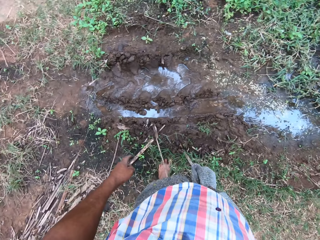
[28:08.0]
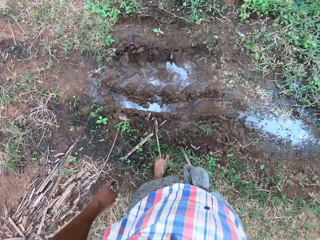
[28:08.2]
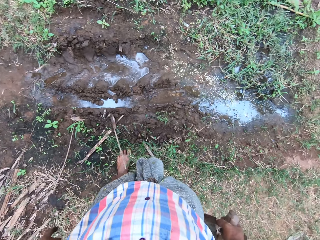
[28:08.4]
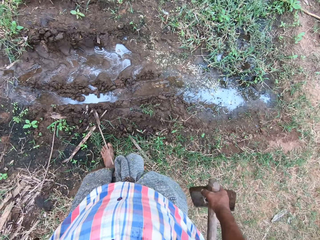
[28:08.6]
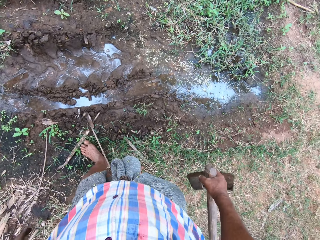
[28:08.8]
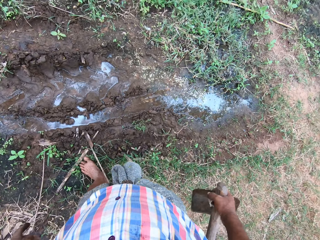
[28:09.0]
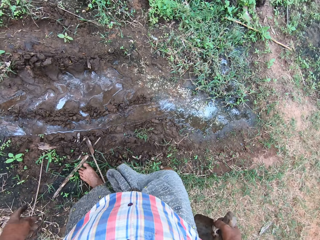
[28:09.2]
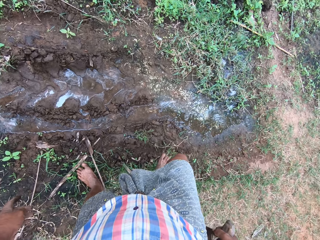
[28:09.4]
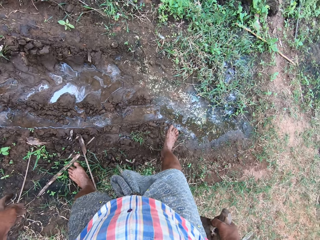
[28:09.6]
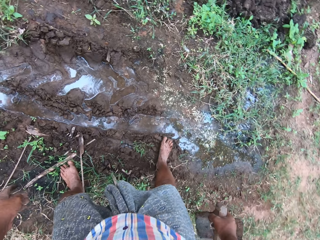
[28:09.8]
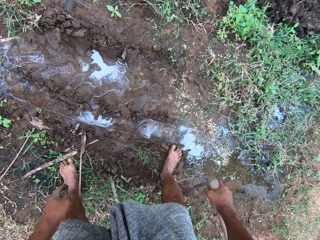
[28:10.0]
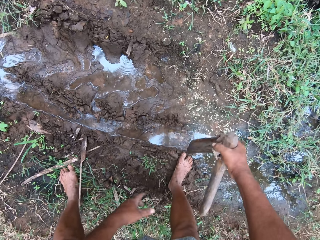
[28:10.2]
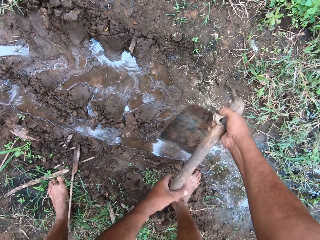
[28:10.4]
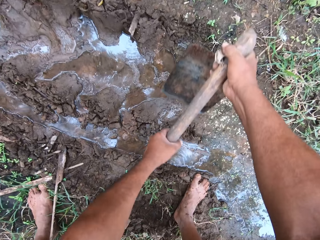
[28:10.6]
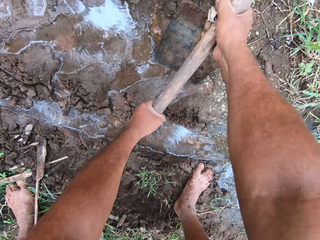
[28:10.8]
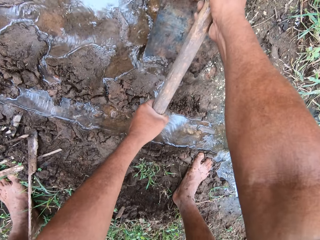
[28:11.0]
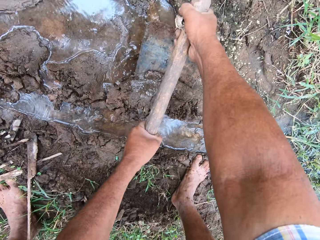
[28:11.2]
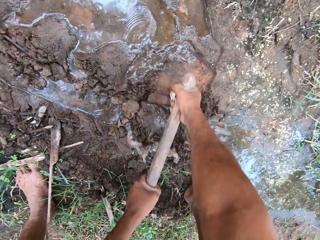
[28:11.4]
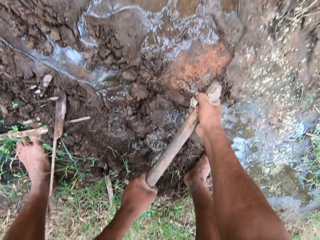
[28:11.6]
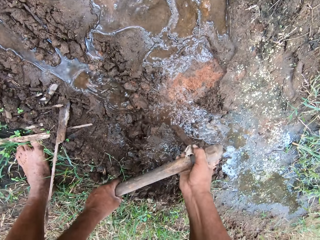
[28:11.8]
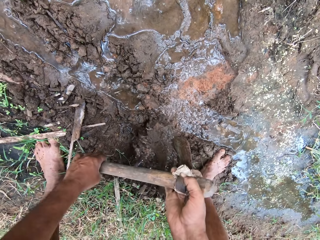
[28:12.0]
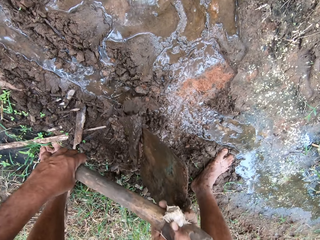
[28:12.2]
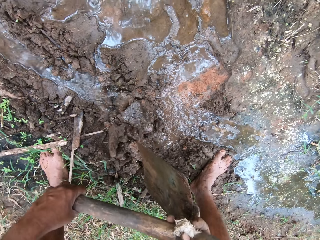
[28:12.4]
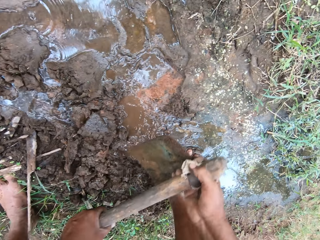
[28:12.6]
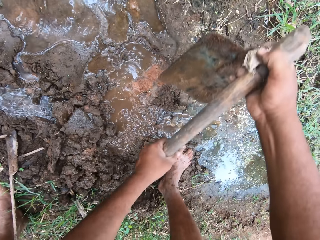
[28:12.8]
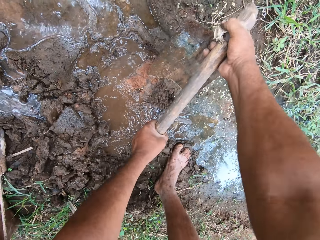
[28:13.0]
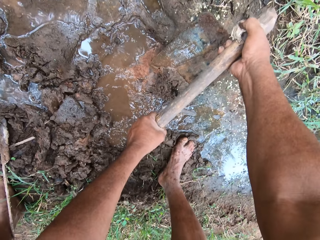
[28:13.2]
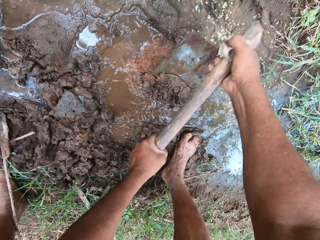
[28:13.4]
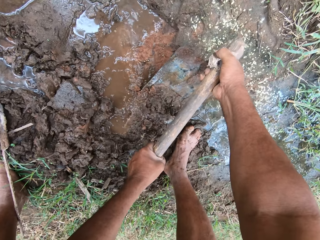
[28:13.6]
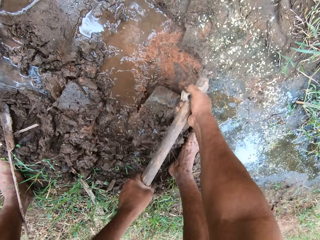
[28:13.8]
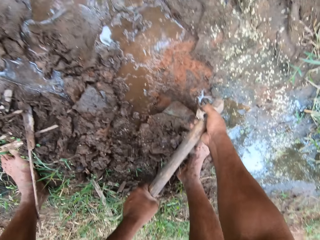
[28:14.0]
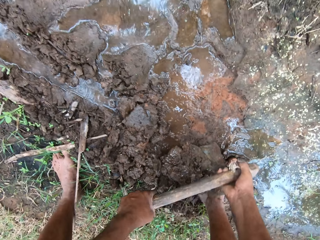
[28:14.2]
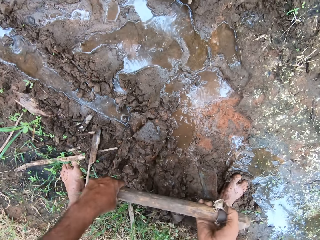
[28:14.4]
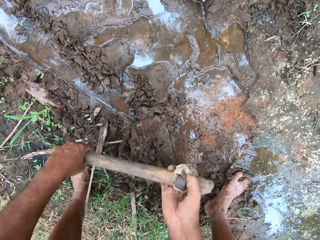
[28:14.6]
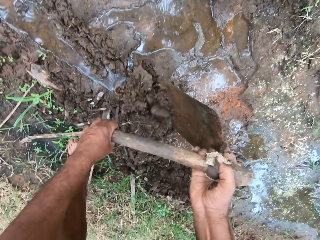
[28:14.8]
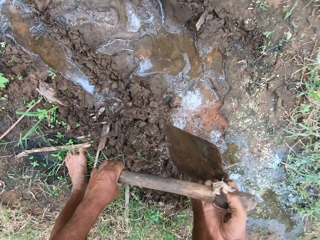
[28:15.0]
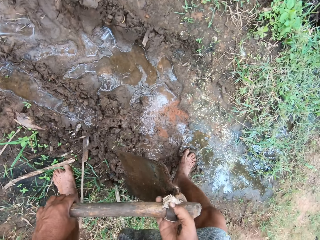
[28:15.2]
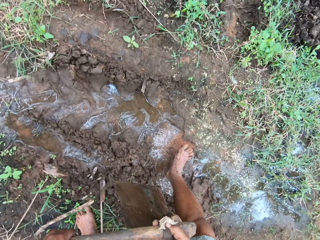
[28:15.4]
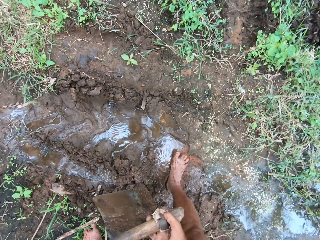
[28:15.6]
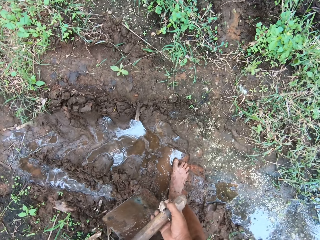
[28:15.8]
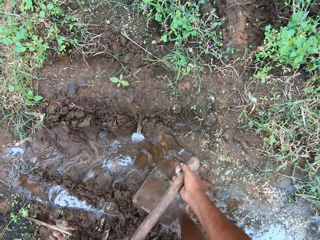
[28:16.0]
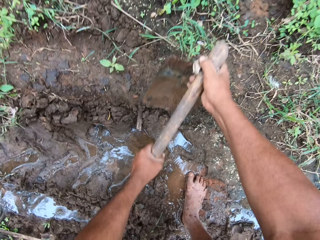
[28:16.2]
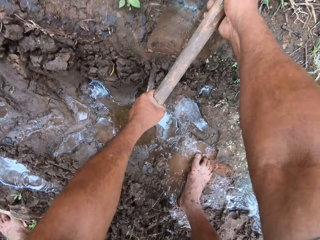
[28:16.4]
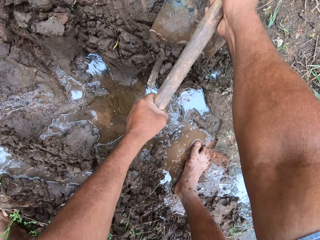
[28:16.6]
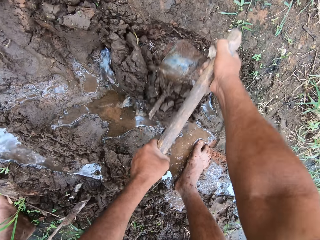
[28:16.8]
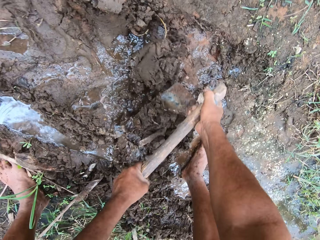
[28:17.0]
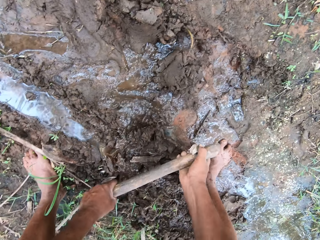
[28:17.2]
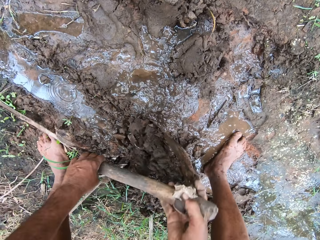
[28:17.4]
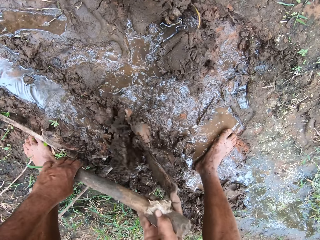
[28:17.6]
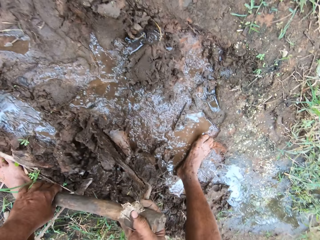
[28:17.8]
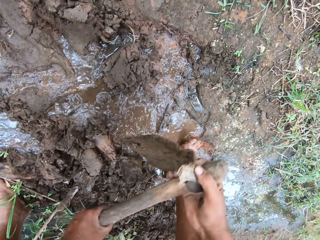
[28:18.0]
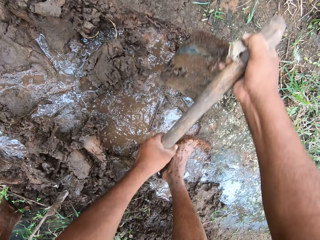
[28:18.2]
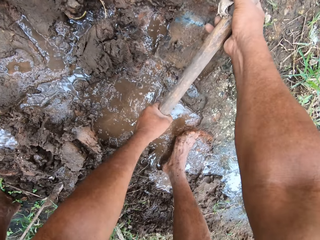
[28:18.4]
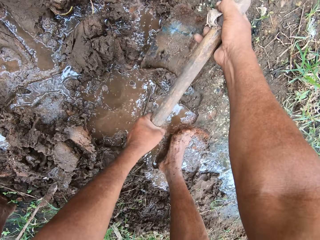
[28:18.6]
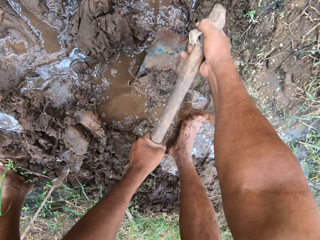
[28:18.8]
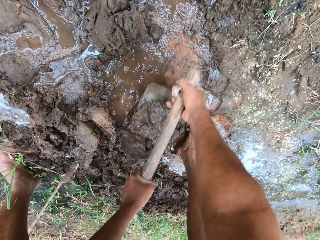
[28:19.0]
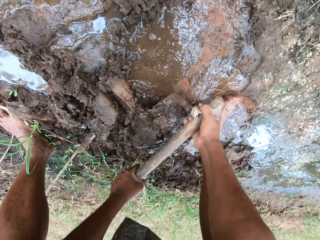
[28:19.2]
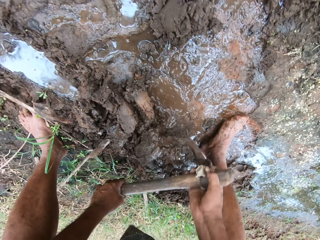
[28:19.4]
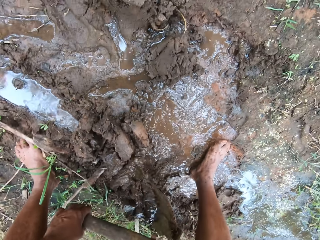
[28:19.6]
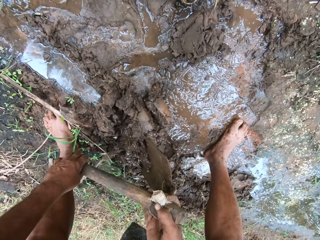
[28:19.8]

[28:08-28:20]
The camera wearer fills a pool of water on the ground with soil. They dig with a hoe.

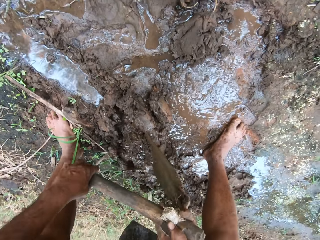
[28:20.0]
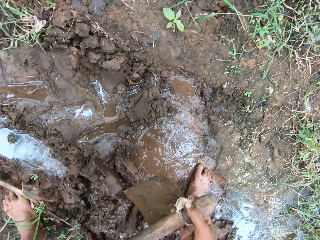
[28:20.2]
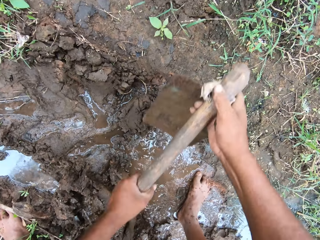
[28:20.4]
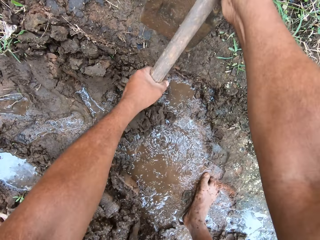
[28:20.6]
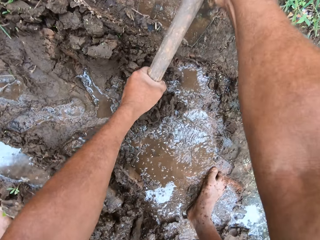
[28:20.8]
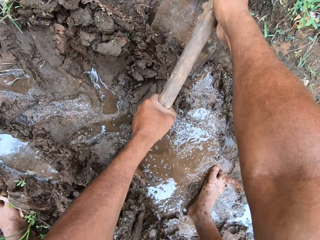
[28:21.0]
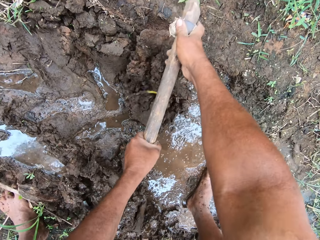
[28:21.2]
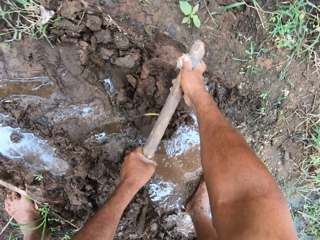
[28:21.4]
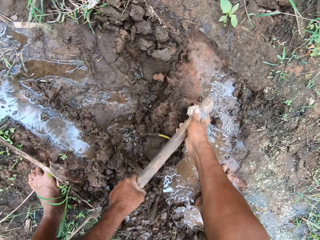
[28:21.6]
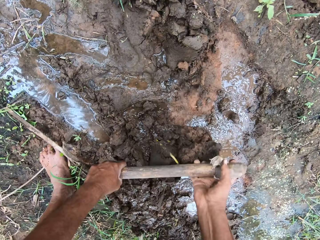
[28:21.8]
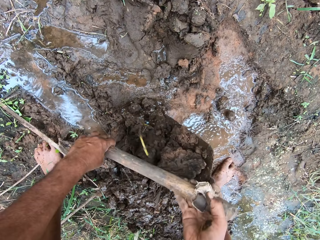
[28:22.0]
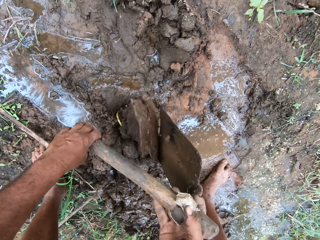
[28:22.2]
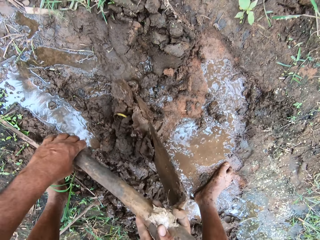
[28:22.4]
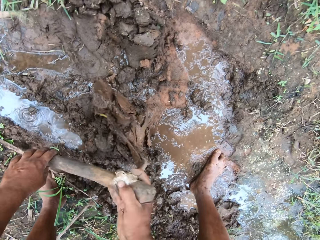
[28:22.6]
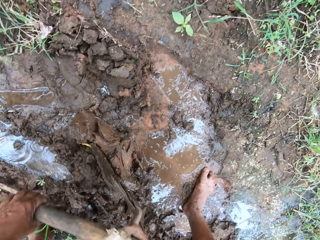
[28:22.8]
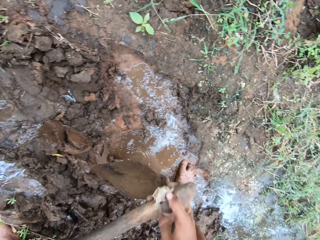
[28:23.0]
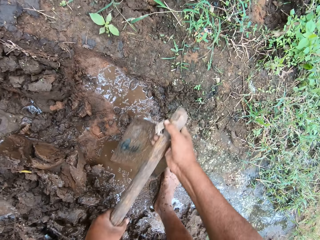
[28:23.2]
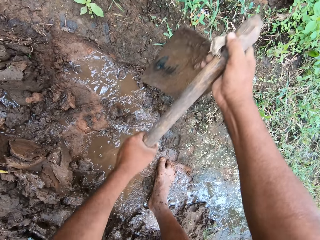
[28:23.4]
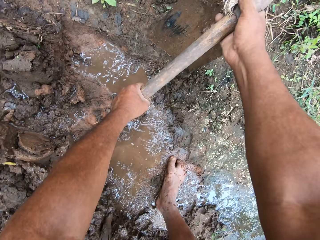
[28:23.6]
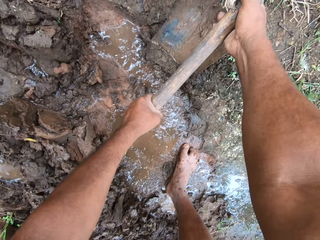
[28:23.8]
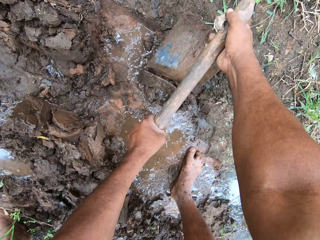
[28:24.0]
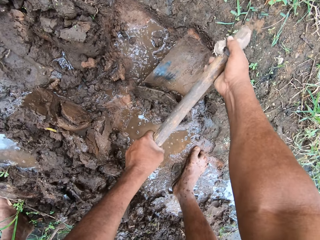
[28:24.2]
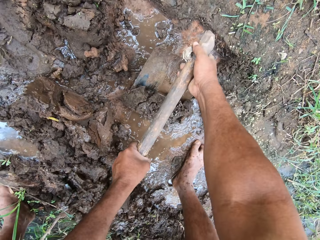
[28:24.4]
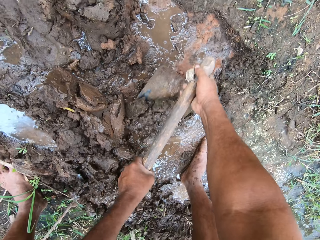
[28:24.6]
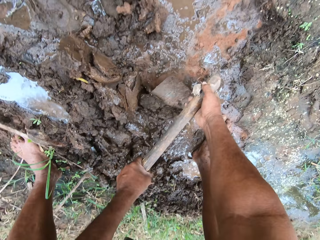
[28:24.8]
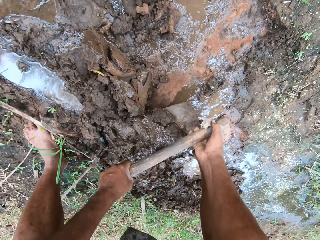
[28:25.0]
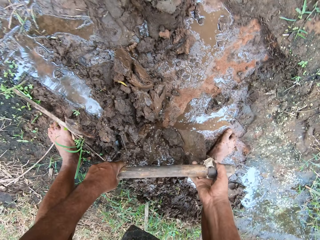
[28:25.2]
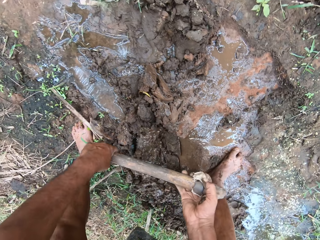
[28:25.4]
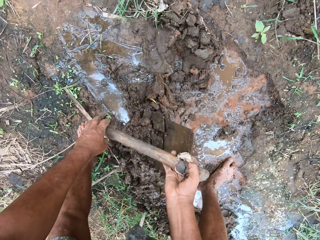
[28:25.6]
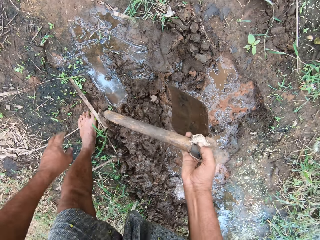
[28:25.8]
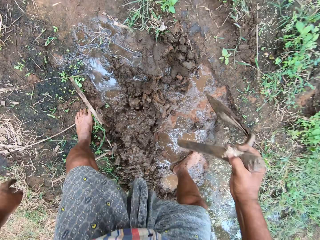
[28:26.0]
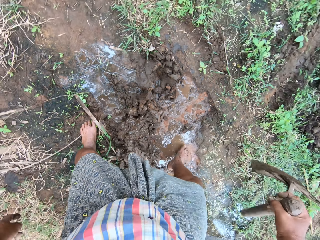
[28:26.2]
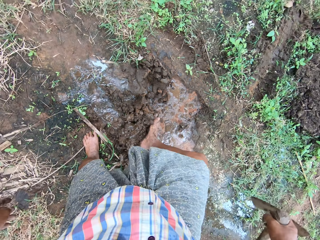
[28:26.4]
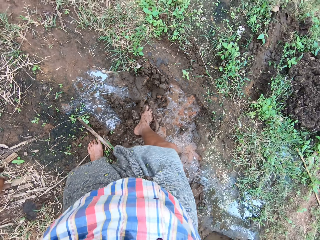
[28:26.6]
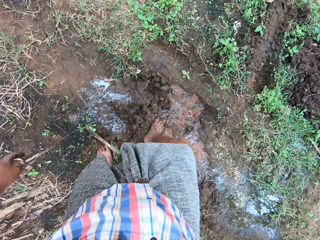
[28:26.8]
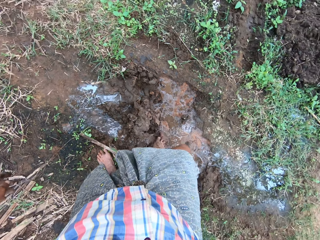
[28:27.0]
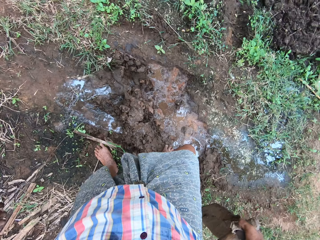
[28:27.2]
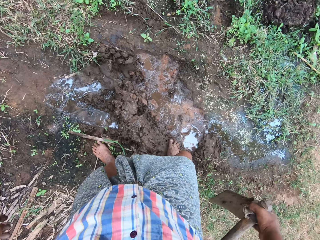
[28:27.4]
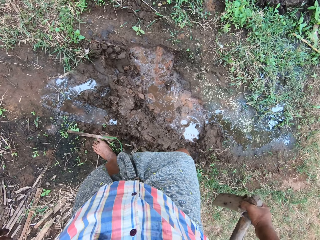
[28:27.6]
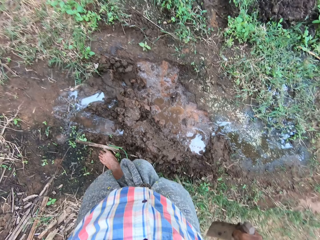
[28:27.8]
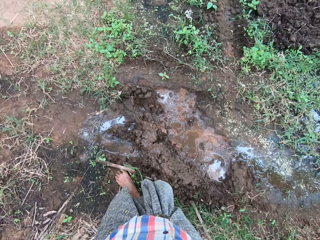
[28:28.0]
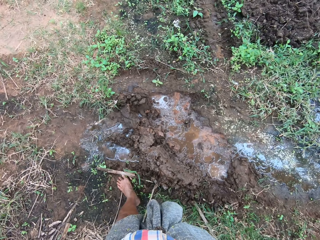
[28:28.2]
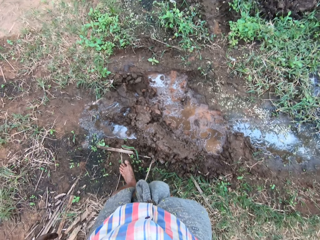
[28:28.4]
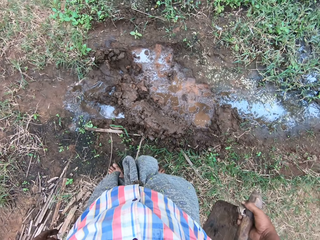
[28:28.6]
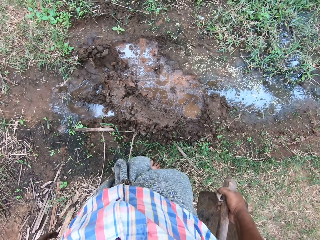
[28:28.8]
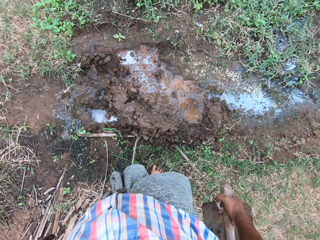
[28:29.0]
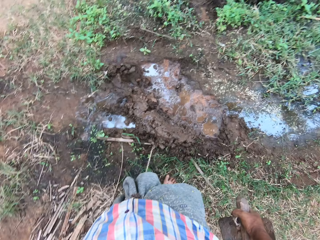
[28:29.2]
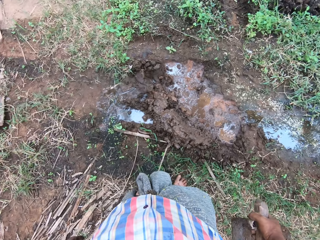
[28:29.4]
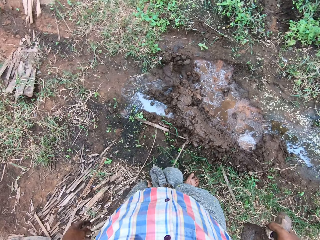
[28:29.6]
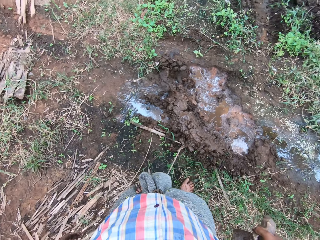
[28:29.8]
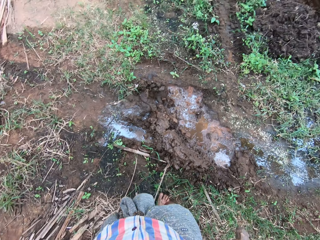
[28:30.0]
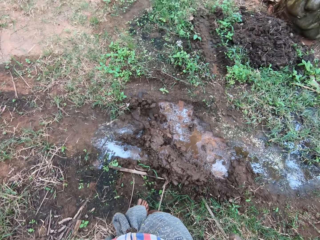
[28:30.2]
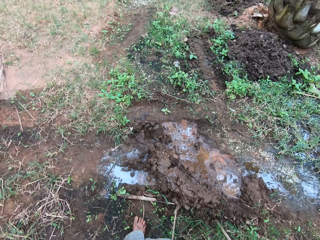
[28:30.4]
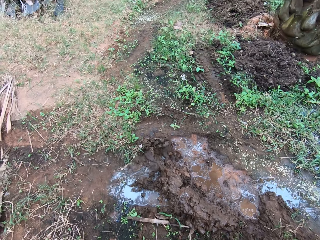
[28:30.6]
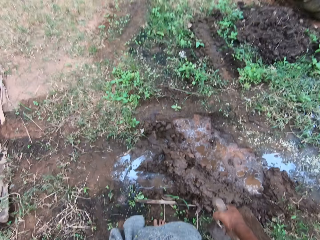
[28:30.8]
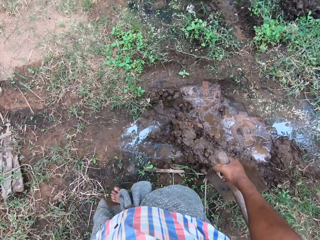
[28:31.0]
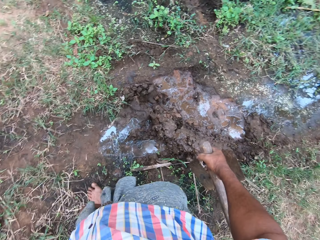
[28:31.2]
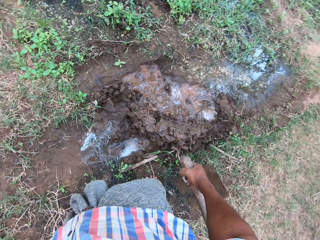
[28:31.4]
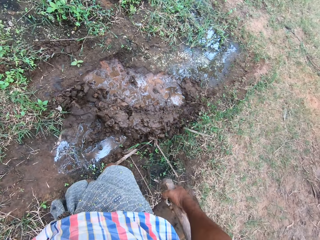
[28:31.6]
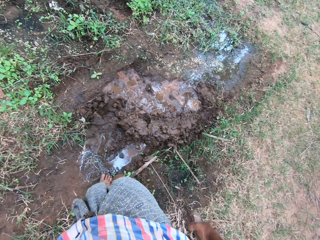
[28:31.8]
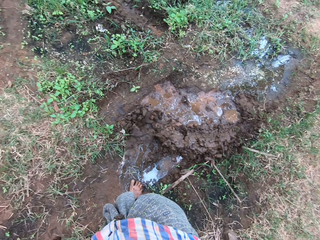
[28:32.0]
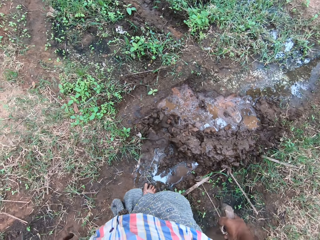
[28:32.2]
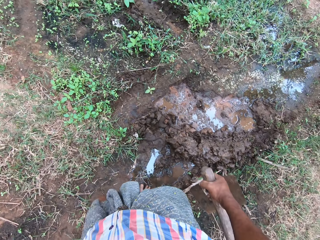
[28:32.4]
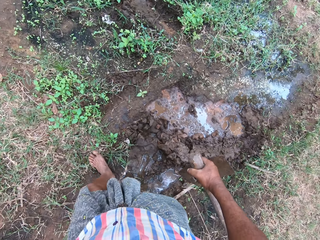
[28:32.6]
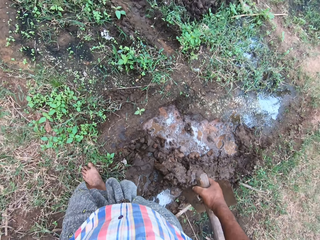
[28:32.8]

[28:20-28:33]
The camera wearer presses soil with his leg. He walks forward a bit.
